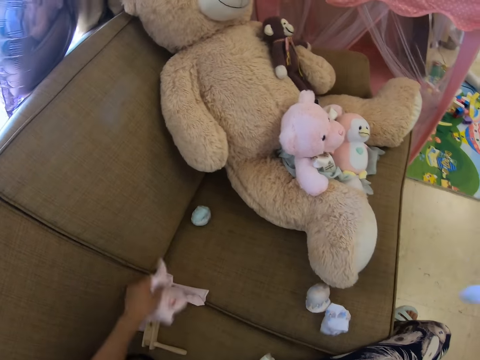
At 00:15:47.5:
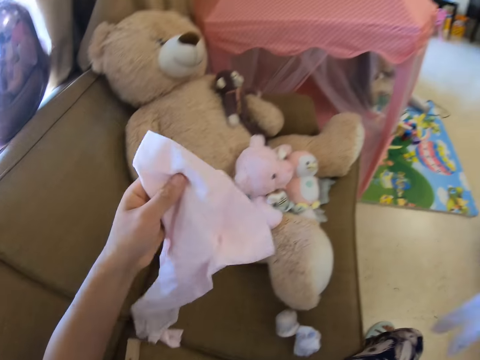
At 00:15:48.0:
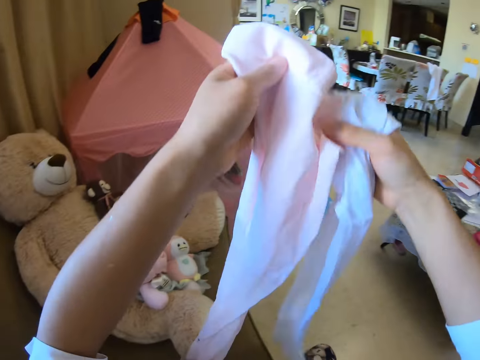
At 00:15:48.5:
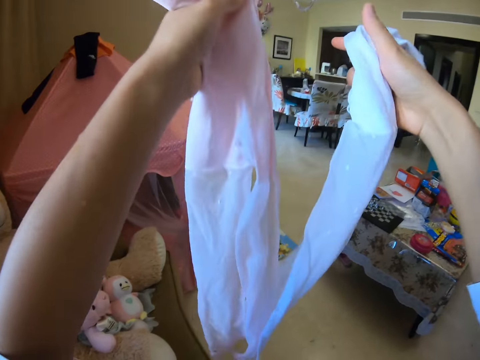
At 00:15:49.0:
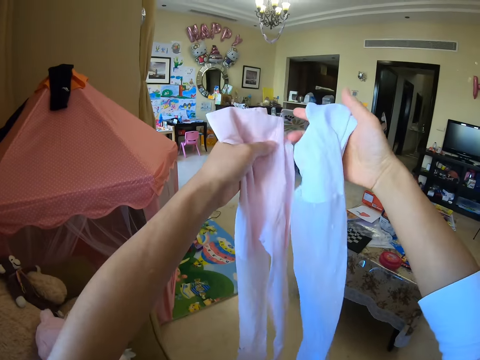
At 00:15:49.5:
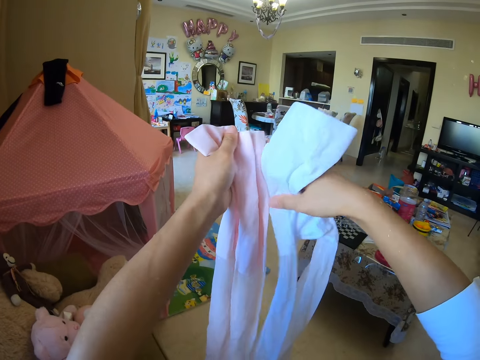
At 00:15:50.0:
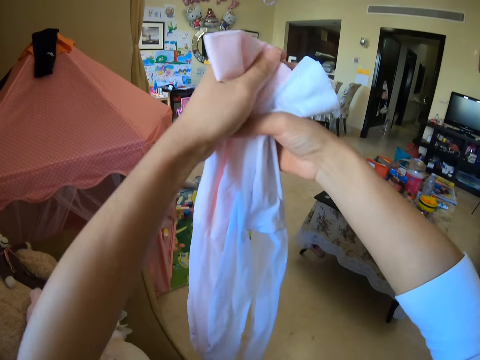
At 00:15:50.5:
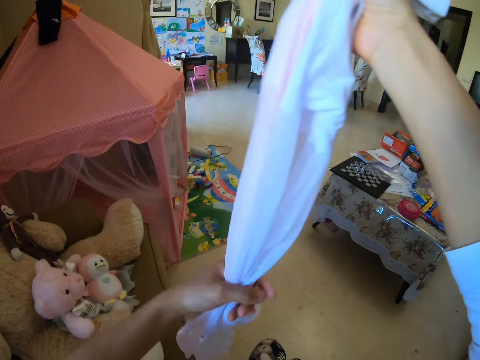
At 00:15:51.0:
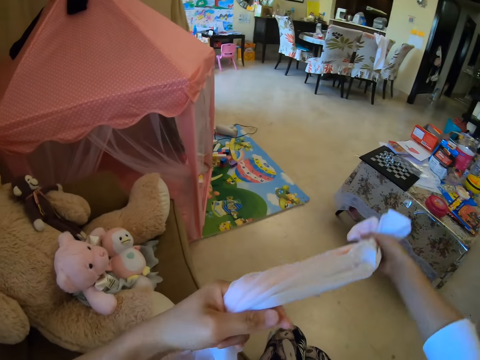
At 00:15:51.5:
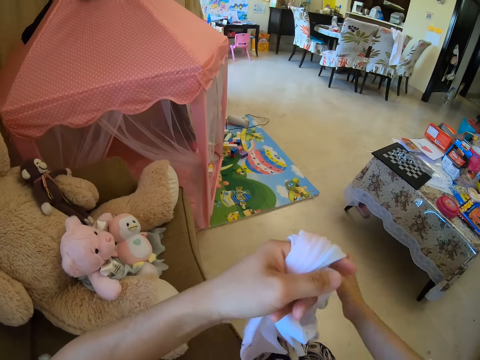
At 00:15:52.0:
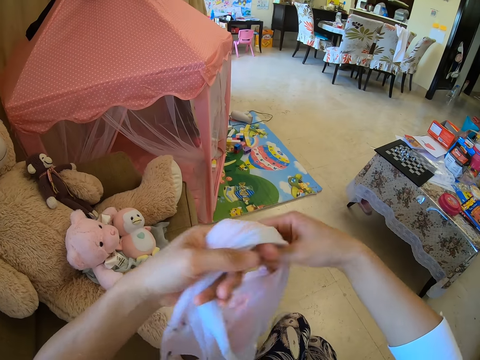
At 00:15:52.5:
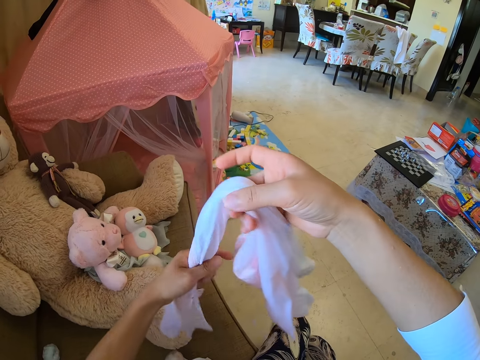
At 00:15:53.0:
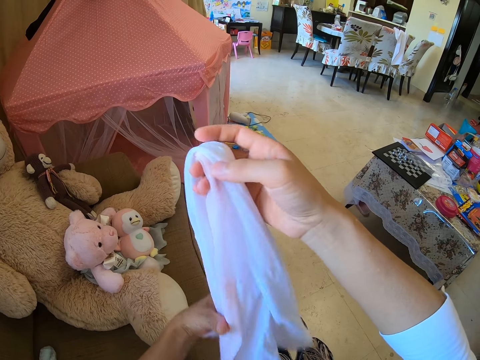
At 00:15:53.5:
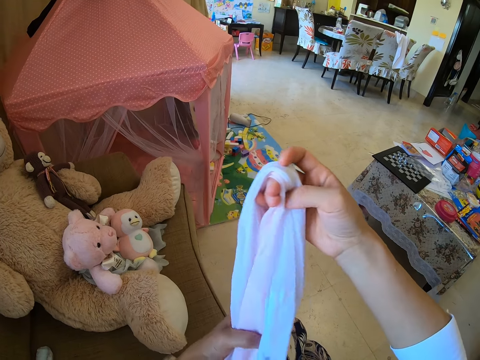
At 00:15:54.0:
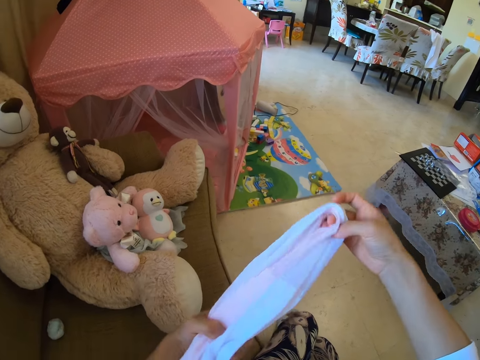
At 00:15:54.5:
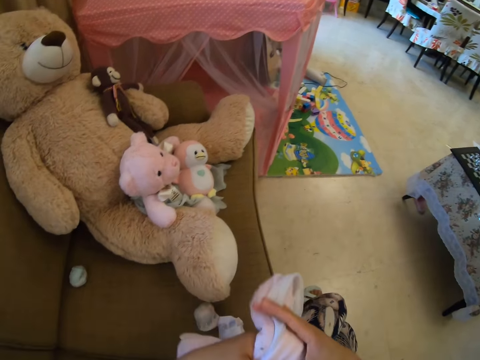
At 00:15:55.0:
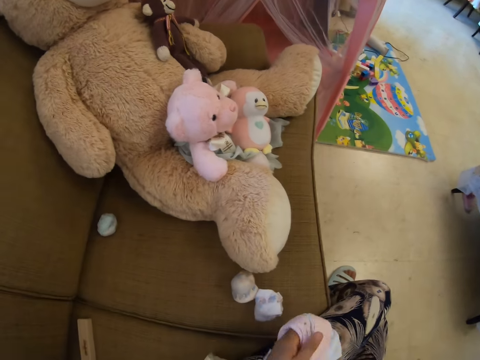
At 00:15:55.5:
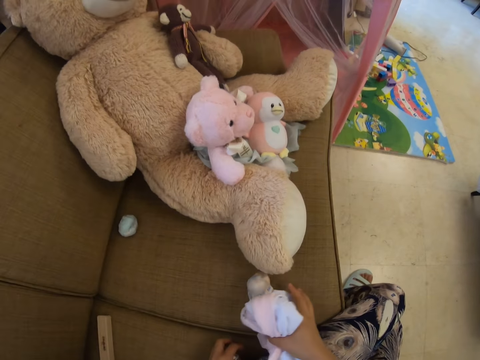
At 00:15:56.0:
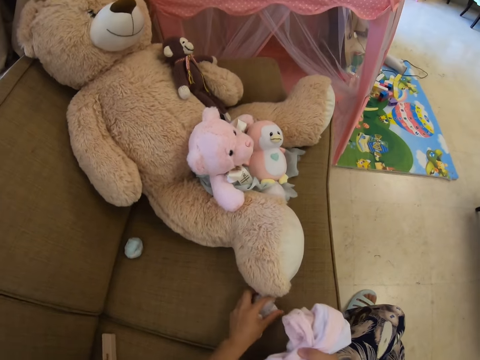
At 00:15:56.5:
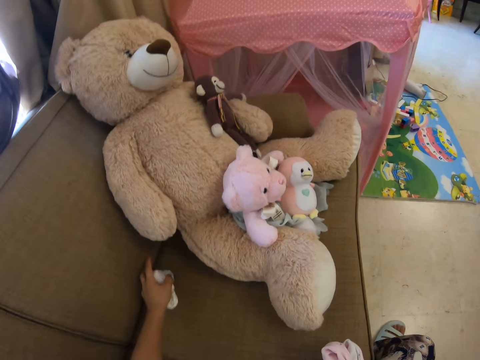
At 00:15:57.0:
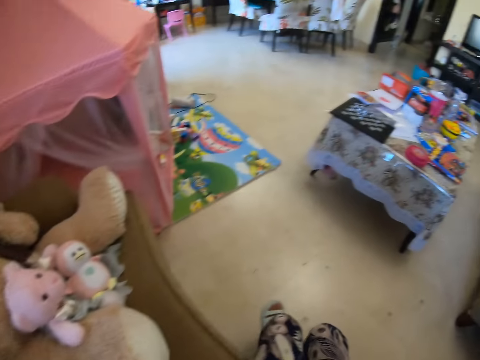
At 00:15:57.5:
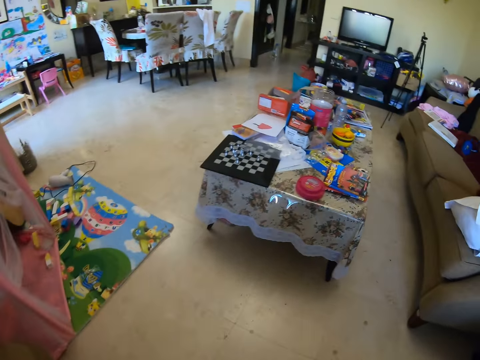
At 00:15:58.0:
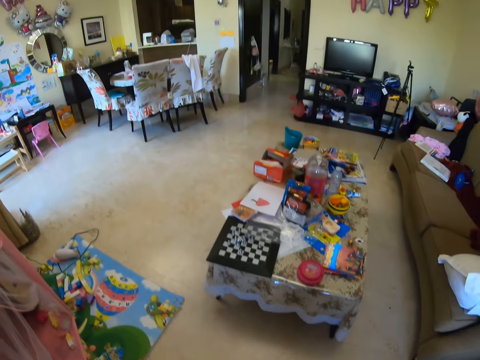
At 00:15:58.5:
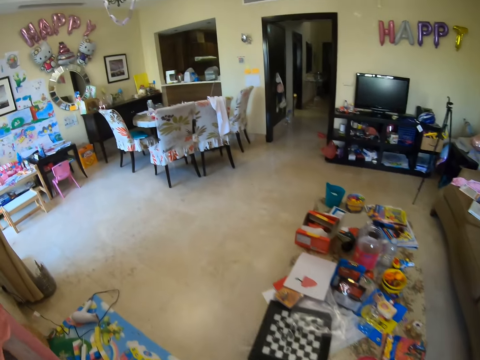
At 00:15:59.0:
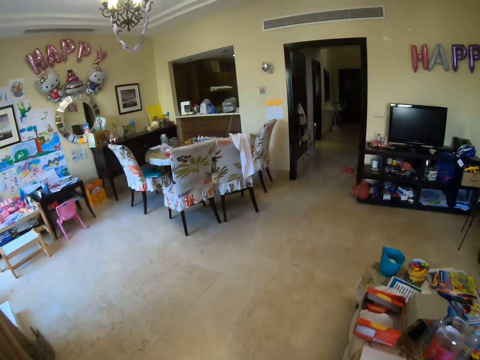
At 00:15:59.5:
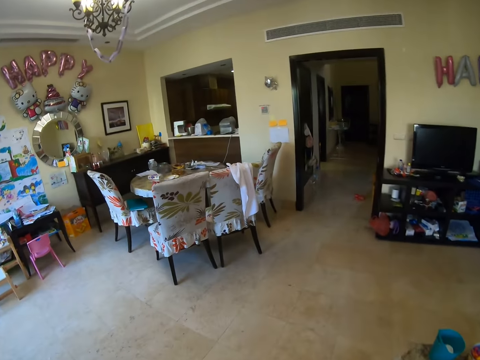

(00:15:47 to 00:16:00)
The camera wearer holds the clothes together. They fold the clothes together in the hands. They are folding up the clothes. They pick up the folded socks from the sofa. They look around the house. They walk around the house.

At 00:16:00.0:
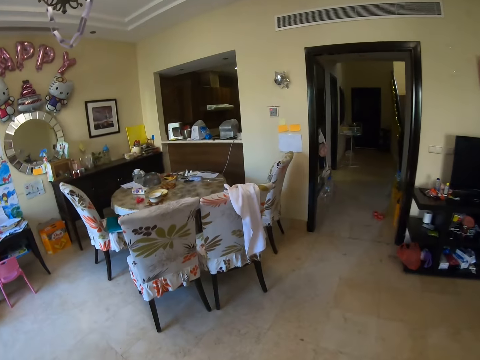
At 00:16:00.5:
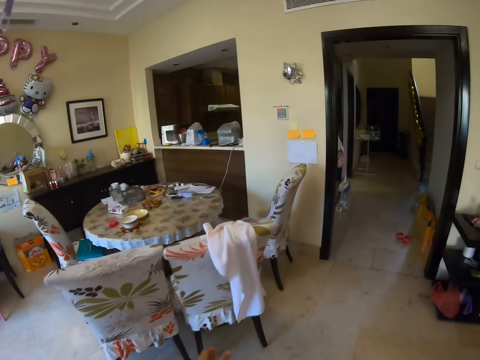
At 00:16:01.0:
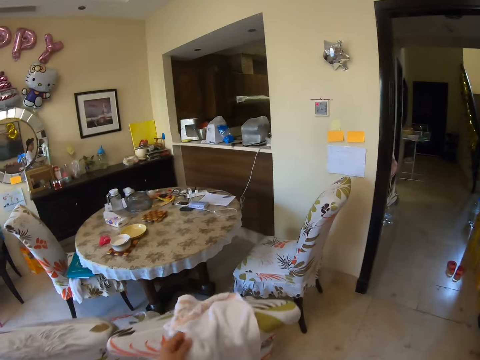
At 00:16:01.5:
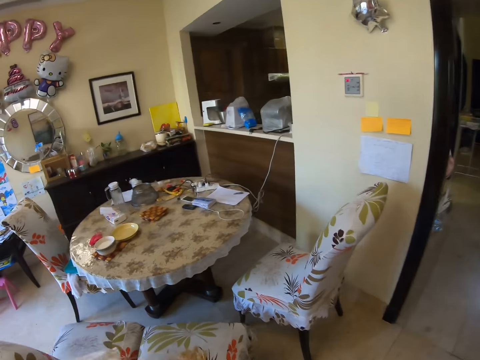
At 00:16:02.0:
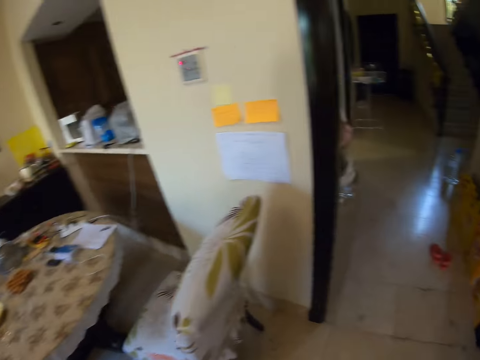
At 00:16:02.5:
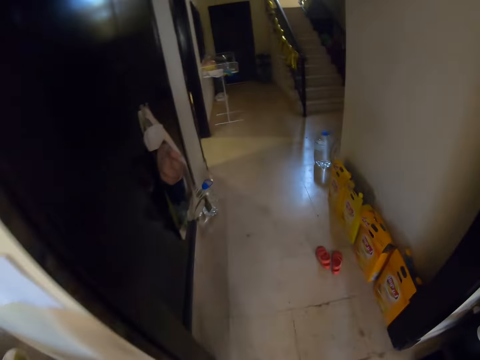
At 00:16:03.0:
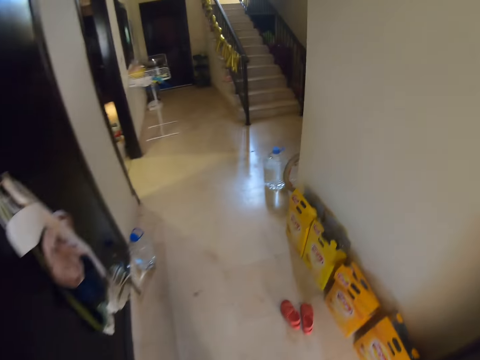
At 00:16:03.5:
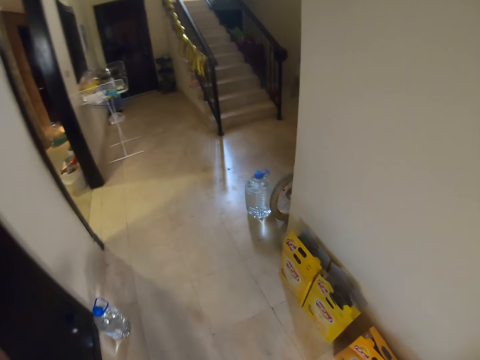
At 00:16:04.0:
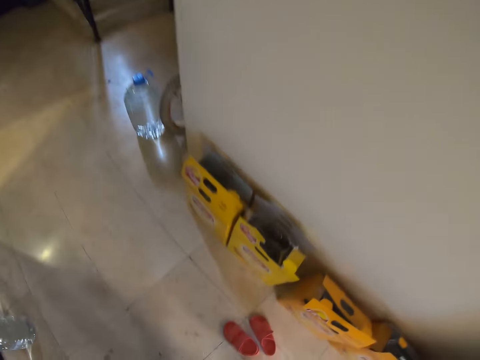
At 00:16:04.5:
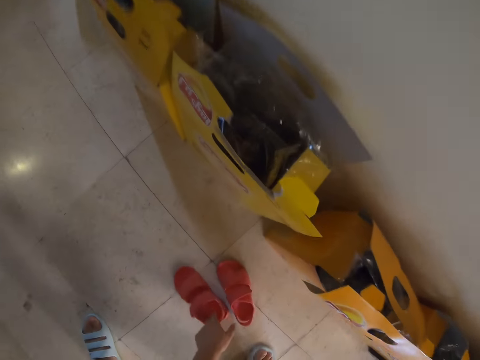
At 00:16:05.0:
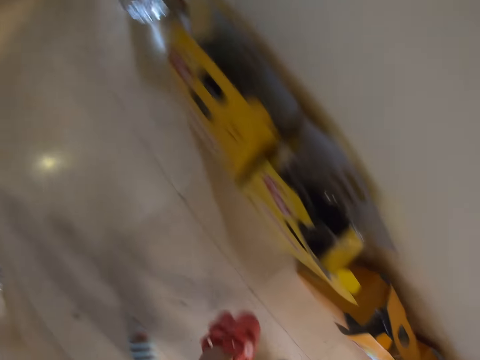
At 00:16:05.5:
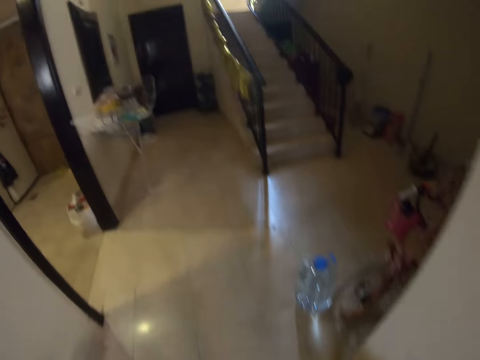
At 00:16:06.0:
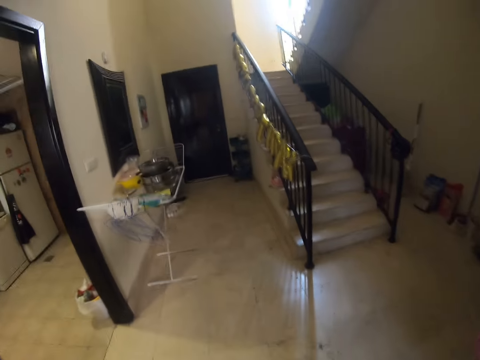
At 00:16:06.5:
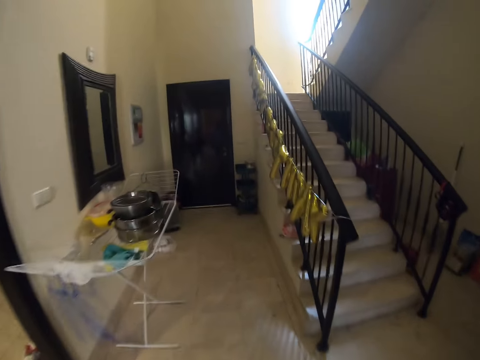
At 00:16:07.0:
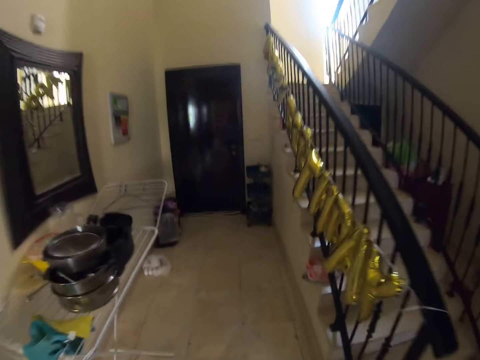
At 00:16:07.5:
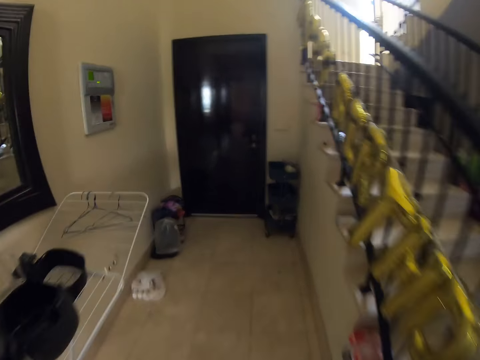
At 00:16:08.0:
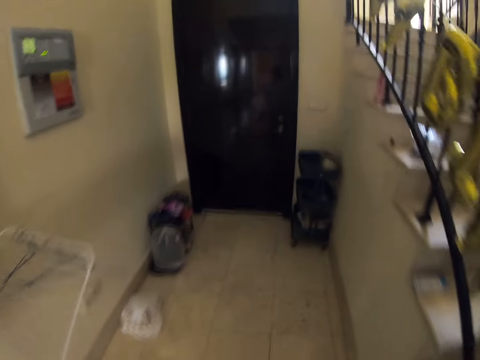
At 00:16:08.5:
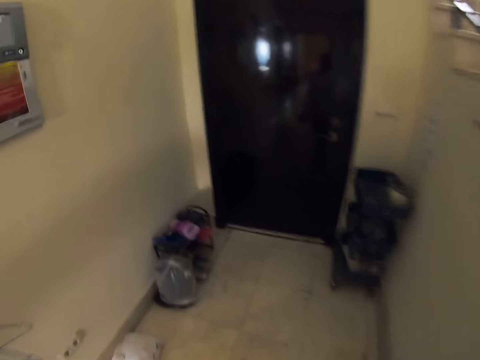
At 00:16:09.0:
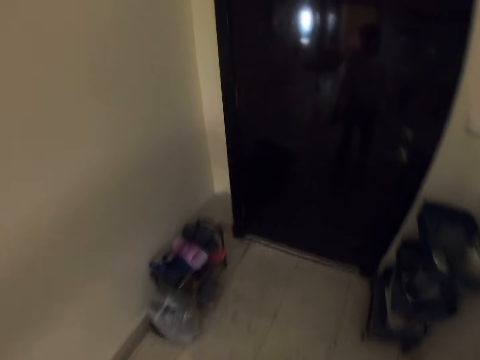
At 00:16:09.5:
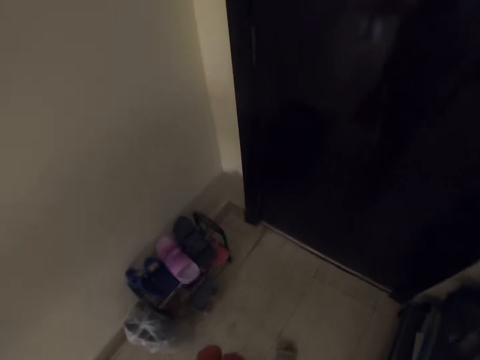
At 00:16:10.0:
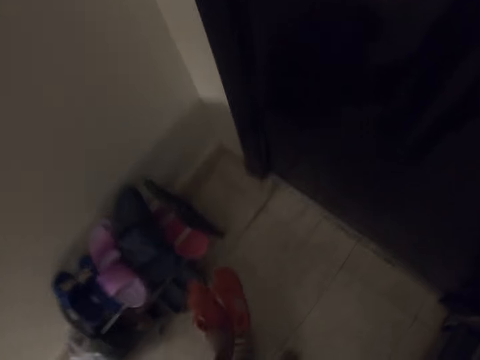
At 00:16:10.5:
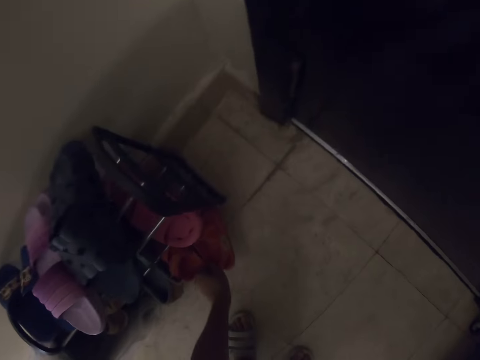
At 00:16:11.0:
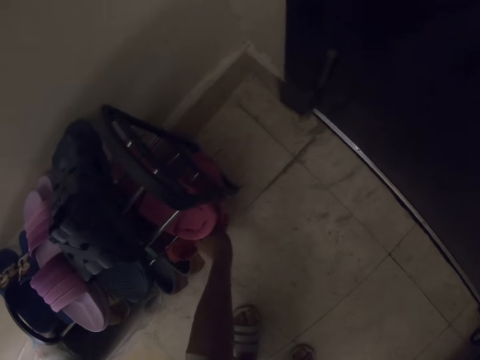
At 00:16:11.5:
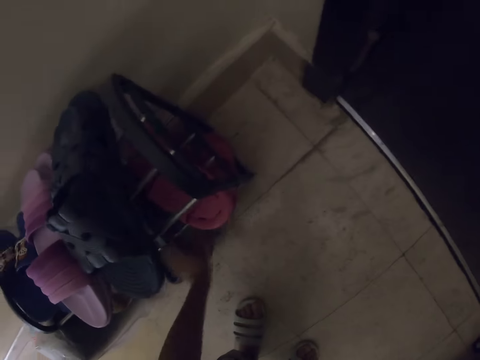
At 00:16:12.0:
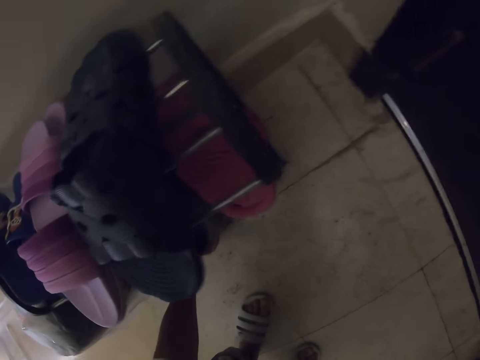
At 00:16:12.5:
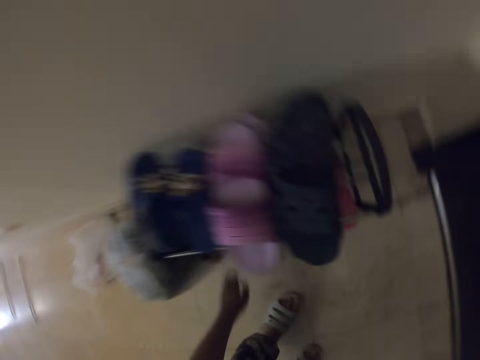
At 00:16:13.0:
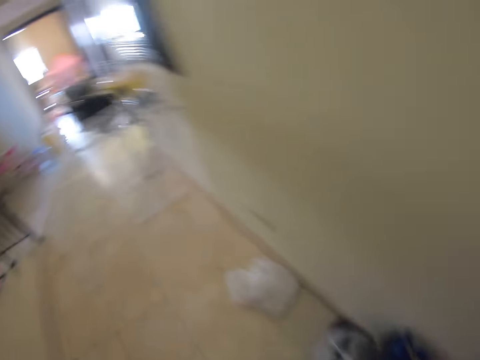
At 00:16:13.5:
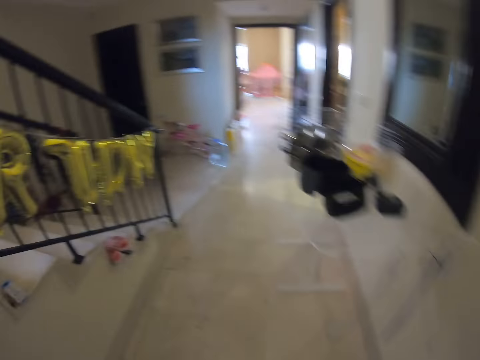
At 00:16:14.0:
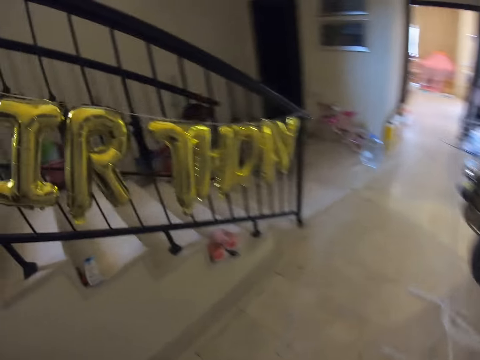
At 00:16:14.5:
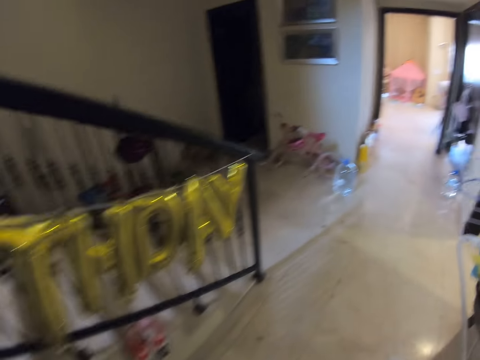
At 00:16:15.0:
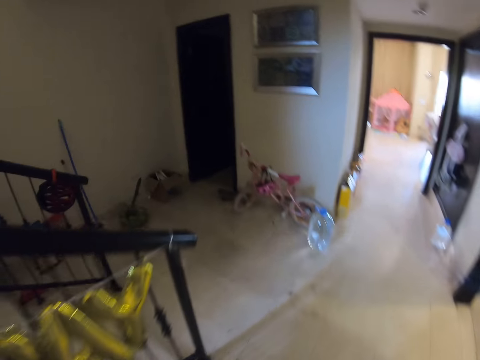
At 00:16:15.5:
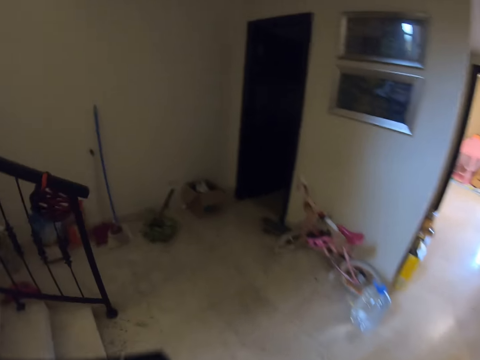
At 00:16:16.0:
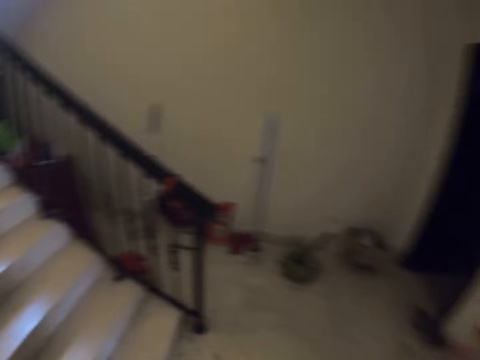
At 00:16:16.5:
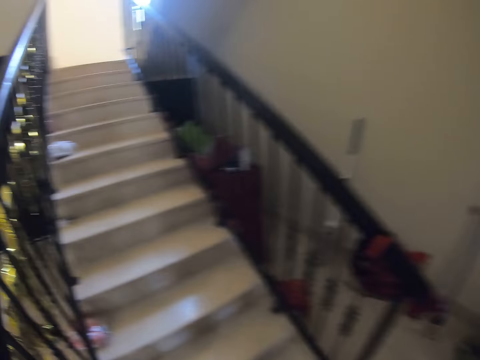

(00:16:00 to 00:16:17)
The camera wearer touches the cloth on the chair. They walk around the house. They pick up the shoes from the floor. They walk around the house. They put the shoes under the shoe rack. They look around the house. They walk around the house.
